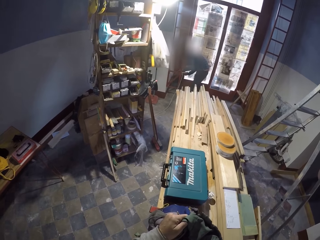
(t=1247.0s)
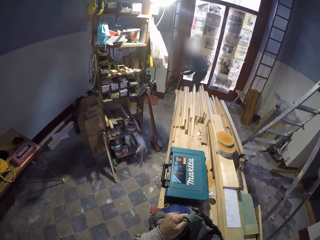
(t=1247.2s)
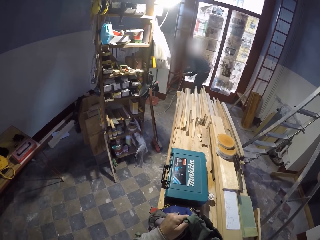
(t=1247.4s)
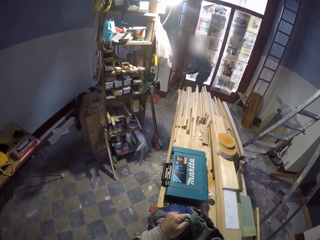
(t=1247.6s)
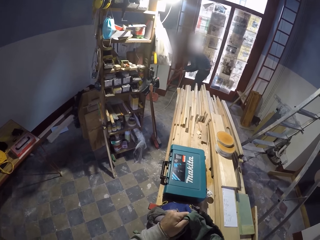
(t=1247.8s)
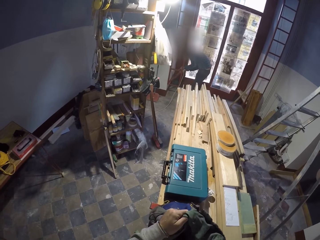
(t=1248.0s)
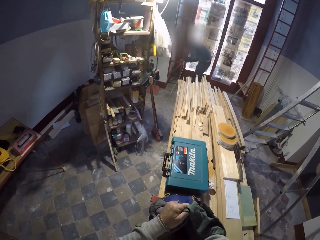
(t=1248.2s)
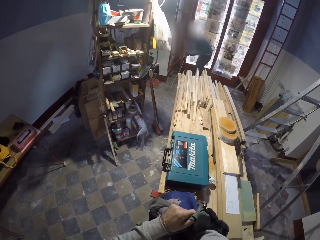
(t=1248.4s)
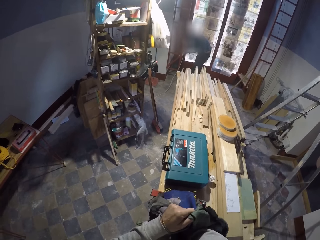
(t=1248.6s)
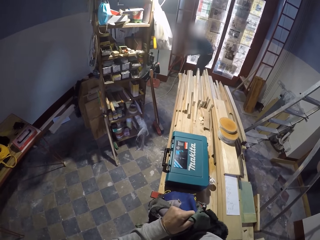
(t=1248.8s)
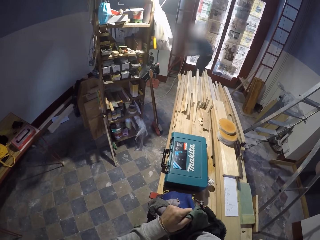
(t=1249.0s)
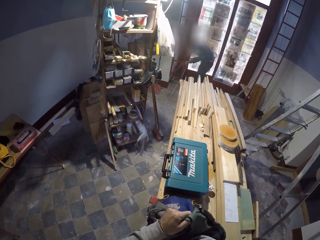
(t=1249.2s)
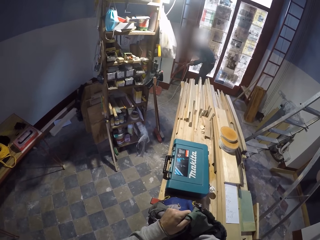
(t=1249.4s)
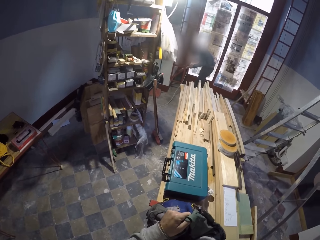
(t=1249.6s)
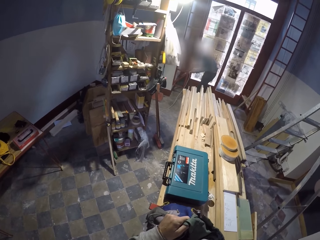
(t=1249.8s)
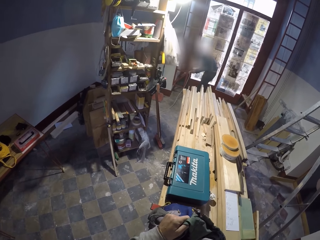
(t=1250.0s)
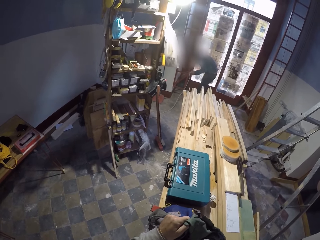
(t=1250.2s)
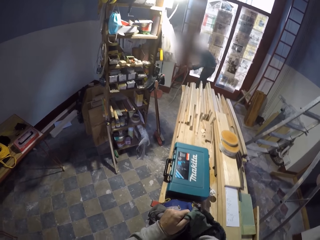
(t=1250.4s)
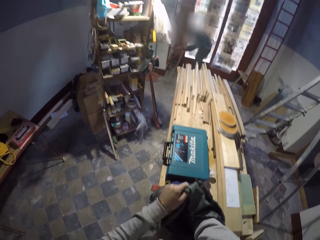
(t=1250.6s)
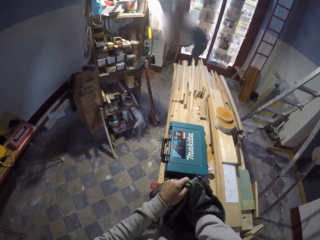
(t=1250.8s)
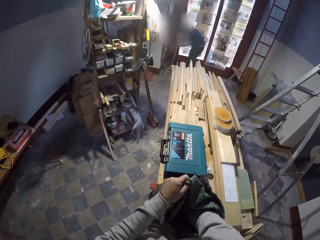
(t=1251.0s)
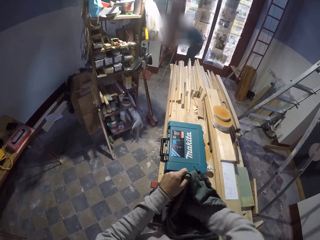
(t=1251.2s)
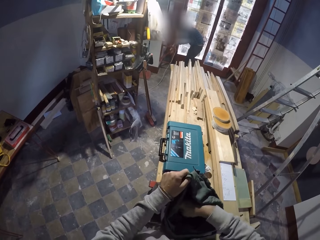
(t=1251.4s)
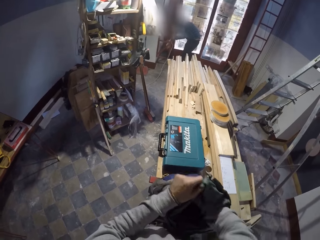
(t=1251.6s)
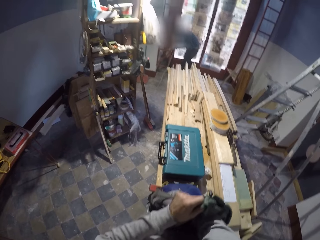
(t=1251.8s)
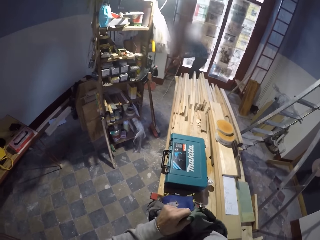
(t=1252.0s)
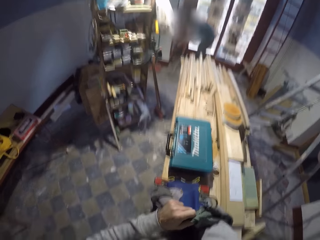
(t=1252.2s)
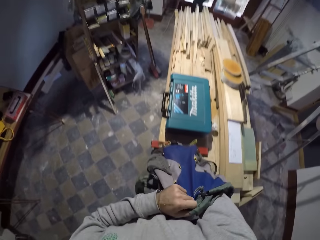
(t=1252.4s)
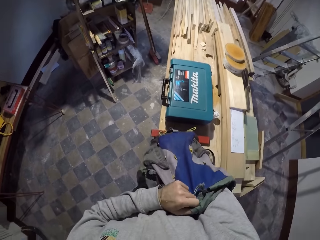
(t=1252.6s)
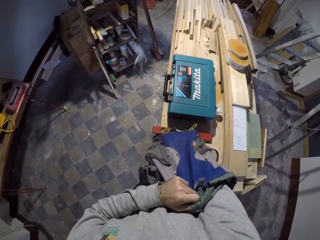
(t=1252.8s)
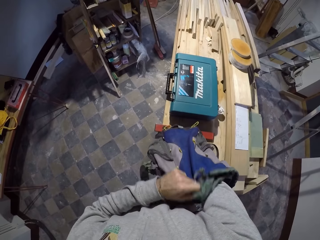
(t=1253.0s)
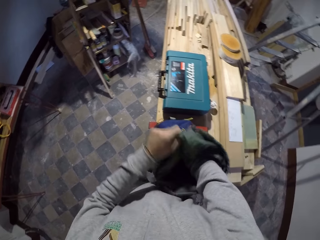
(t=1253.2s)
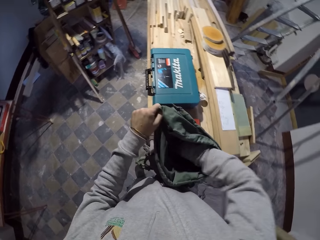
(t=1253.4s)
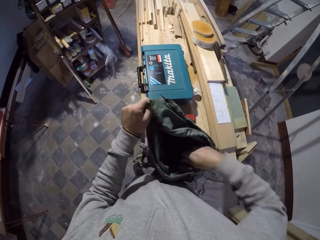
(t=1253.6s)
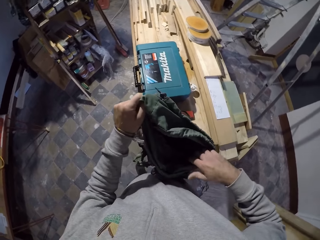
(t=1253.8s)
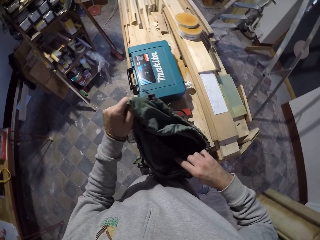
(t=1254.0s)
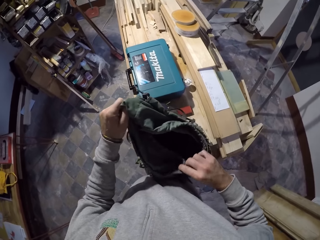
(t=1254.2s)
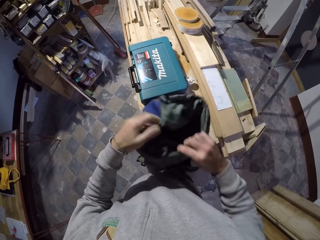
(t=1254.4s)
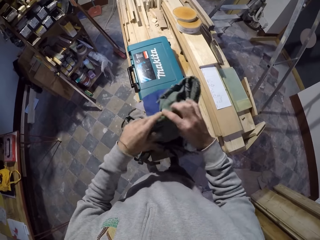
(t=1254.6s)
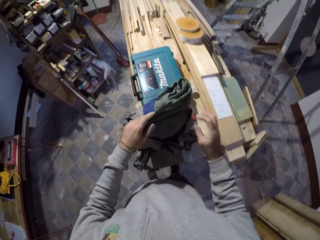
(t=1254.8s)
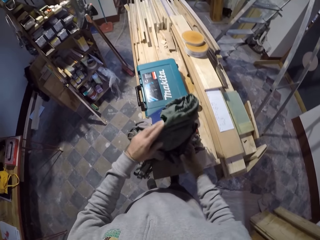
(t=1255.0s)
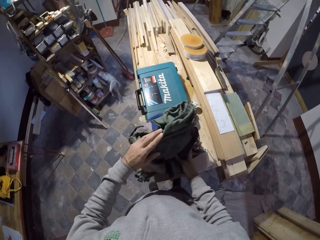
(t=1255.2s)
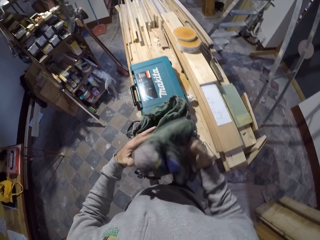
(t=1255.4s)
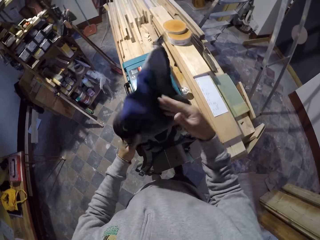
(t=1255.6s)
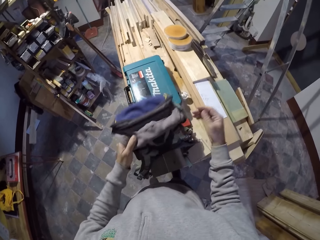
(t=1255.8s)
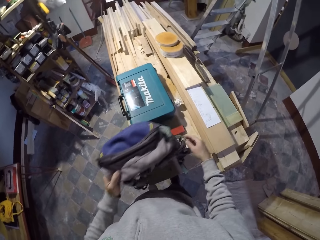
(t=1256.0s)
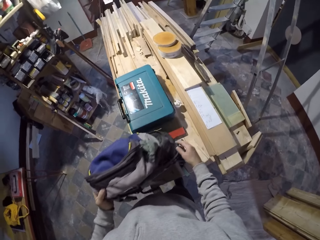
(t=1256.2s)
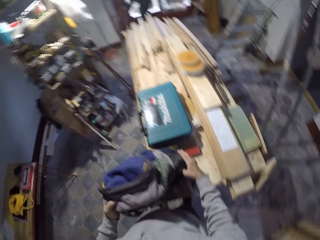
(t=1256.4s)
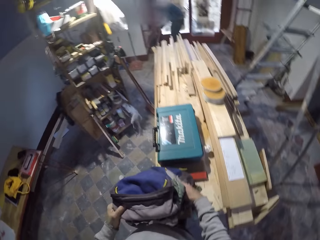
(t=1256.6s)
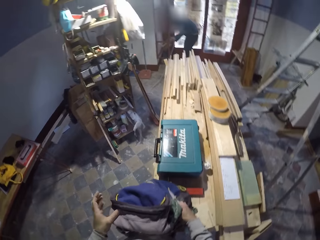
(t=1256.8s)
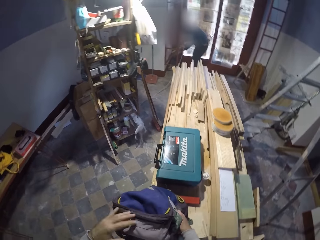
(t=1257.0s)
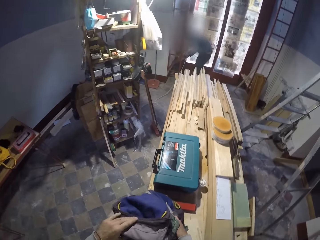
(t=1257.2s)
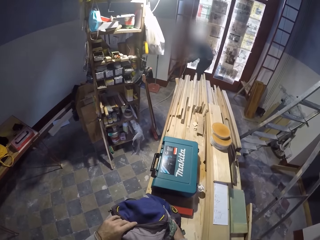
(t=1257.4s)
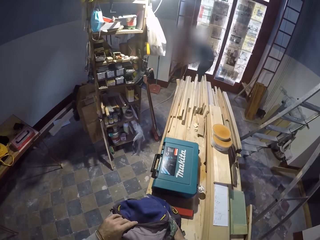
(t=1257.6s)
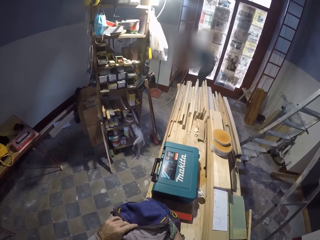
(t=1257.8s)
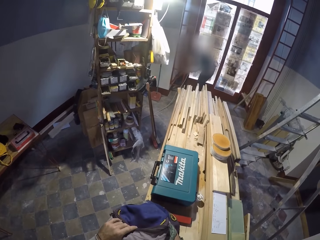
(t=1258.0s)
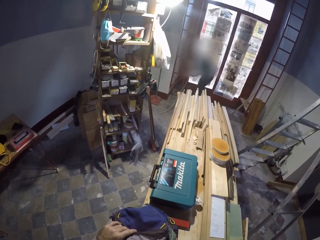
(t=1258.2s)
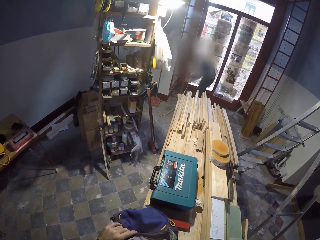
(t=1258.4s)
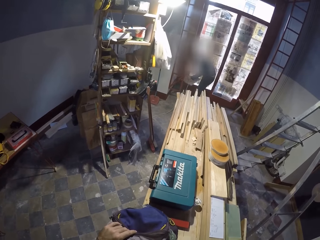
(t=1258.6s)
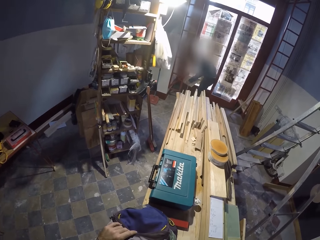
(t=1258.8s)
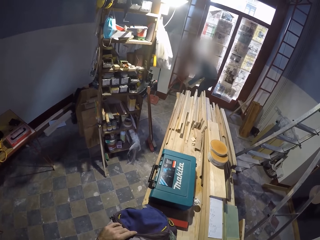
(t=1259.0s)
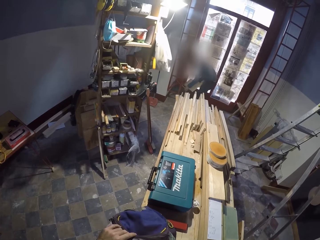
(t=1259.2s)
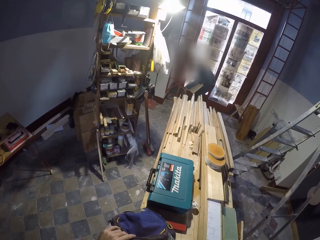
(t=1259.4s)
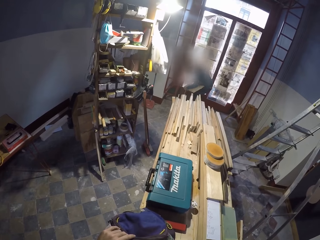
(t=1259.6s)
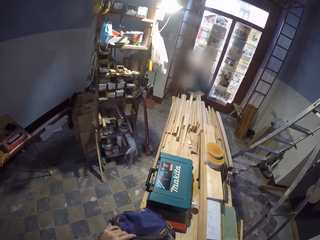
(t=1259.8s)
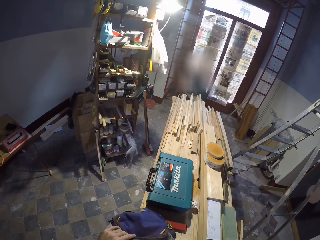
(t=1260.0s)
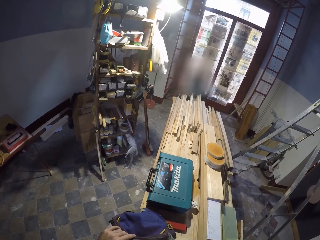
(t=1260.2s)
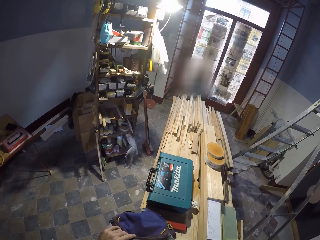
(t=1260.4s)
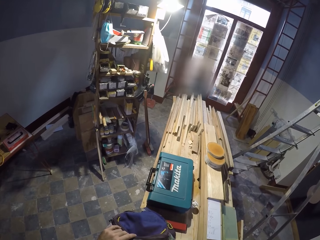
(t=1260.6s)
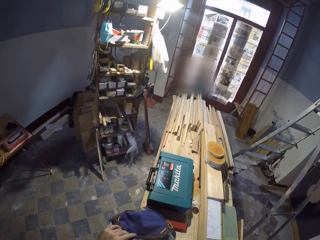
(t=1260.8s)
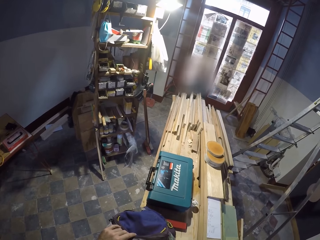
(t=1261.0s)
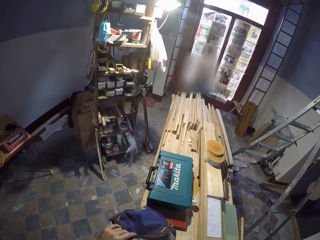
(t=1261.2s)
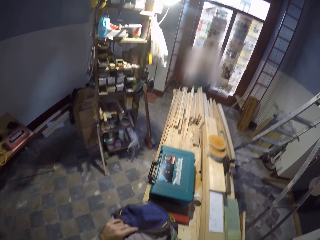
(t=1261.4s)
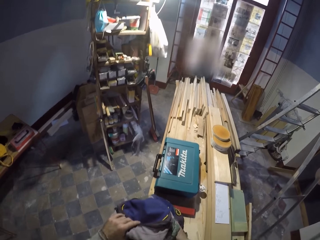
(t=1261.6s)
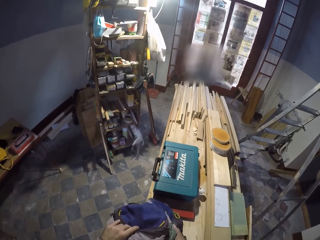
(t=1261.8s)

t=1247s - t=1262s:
The camera wearer removes his hand from the bag. He closes the bag. He looks round the area.

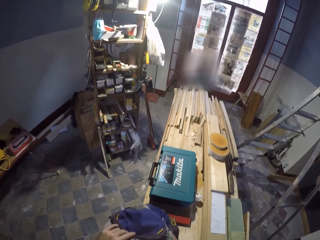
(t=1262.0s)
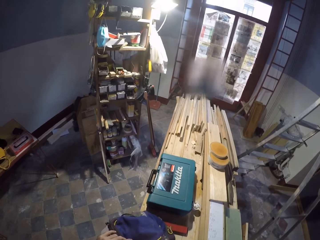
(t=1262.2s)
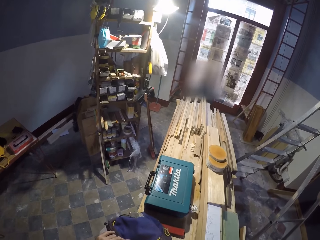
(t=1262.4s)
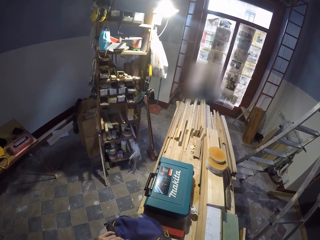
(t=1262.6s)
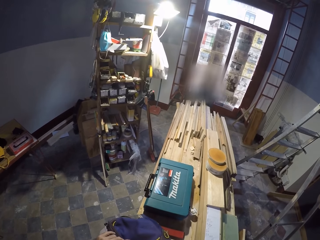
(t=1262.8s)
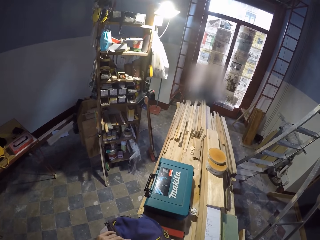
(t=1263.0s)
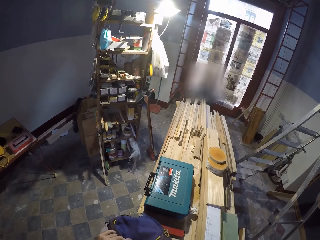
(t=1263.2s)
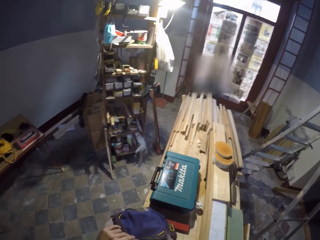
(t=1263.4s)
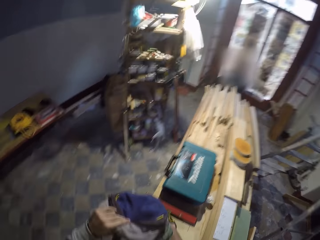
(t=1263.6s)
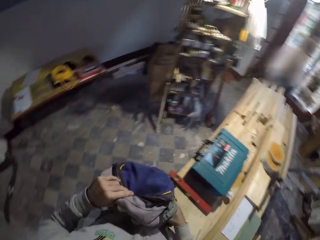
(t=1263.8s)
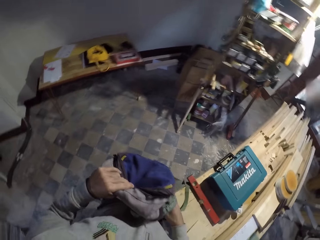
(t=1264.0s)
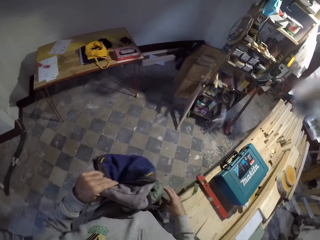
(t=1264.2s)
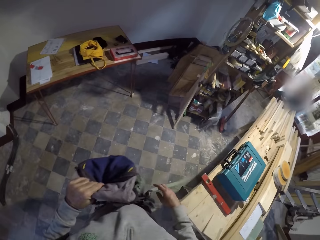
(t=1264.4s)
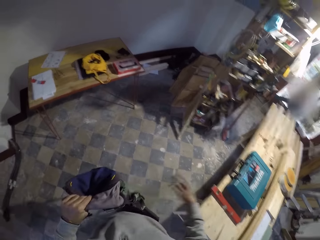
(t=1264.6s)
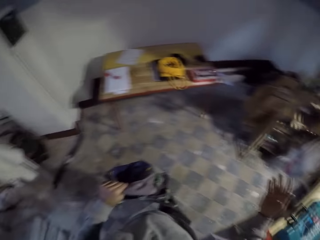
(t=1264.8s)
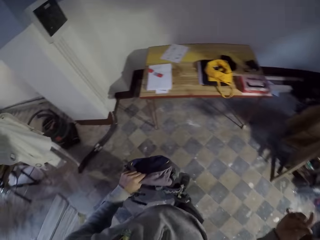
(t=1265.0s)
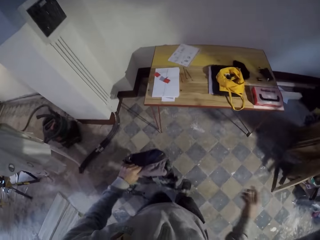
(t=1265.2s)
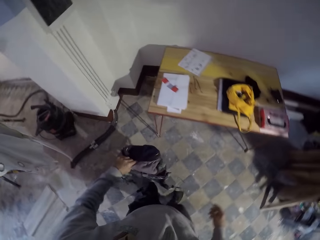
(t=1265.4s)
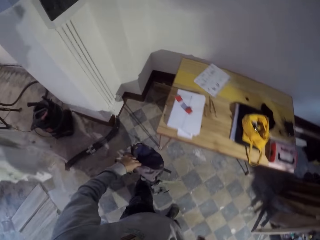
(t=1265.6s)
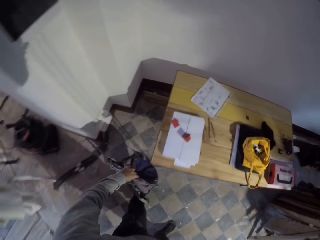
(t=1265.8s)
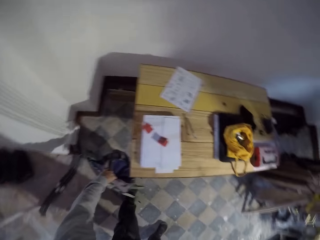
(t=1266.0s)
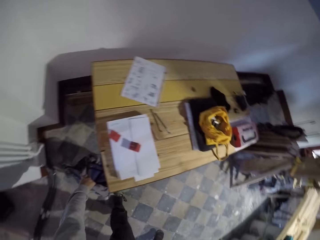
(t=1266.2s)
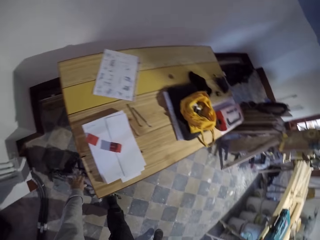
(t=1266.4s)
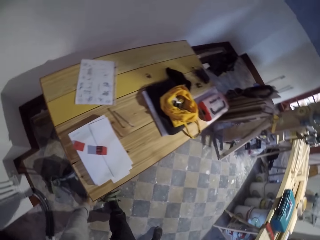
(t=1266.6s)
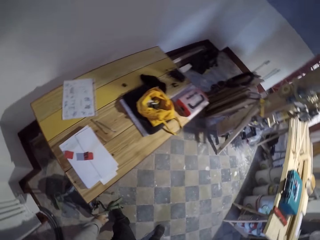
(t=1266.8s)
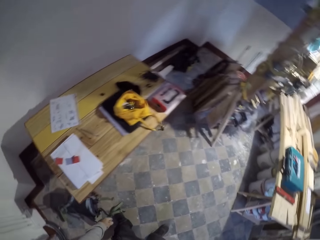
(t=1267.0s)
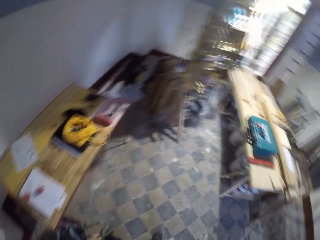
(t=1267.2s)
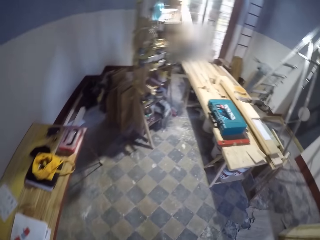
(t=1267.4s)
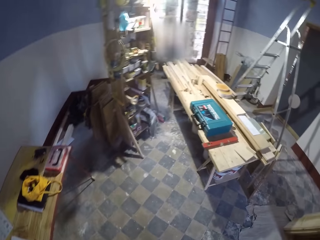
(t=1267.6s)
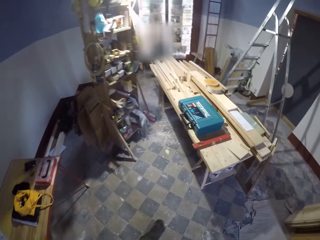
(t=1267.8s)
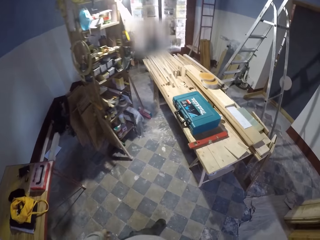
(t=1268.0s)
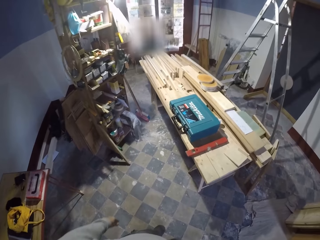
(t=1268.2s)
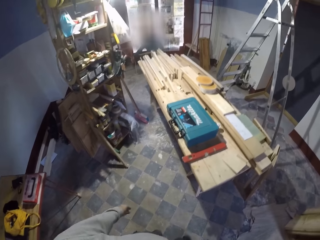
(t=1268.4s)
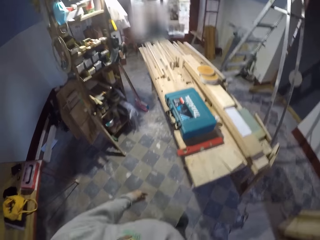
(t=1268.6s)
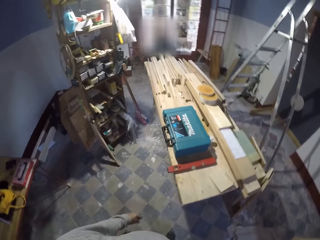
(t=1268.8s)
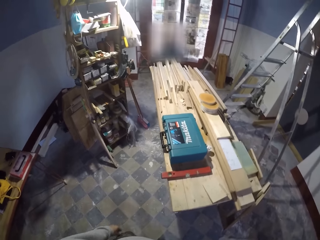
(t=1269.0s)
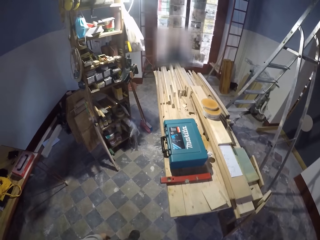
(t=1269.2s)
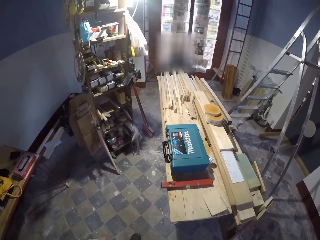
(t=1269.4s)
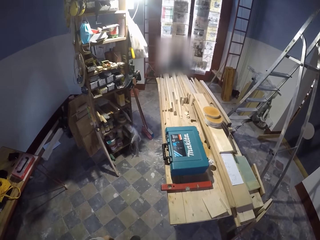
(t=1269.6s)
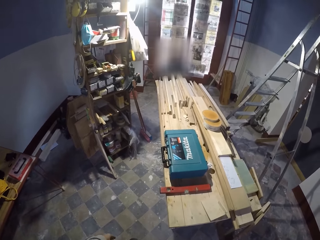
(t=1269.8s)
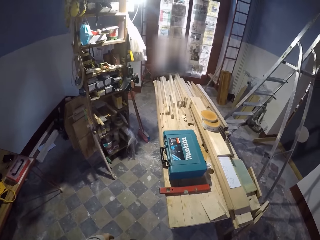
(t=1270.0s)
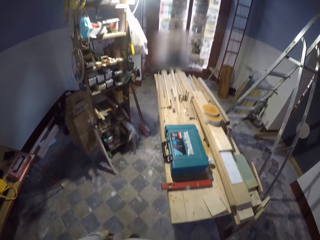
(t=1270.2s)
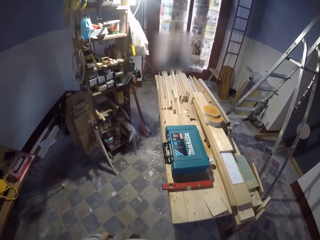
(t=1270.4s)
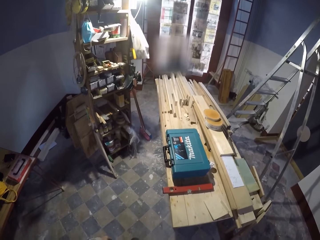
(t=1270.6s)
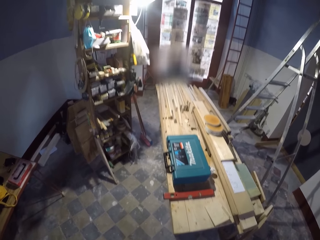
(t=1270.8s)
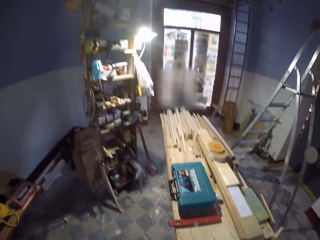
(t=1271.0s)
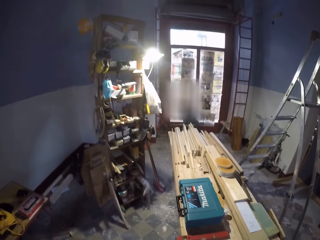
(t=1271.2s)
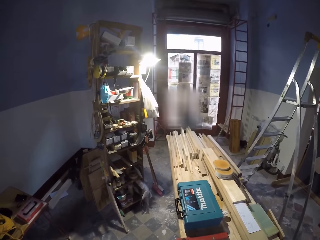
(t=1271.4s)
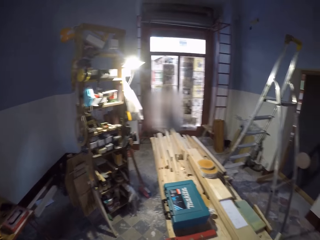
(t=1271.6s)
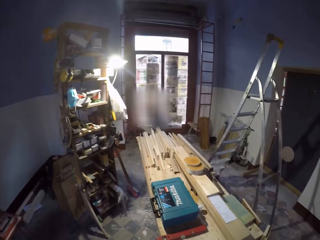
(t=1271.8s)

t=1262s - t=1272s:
The camera wearer walks around the room with the bag. He gestures out with his hand. He carries the bag. He places the bag on the floor. He walks around the room. He looks around the room.
